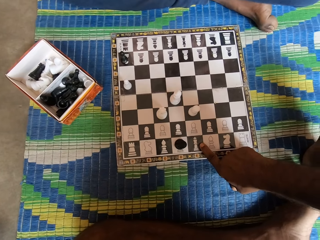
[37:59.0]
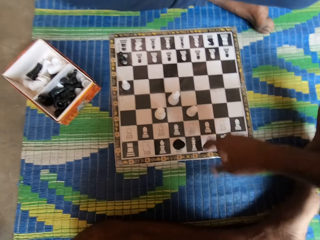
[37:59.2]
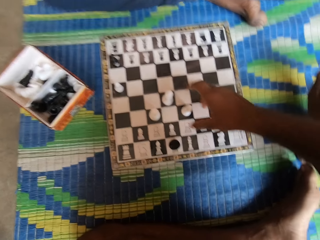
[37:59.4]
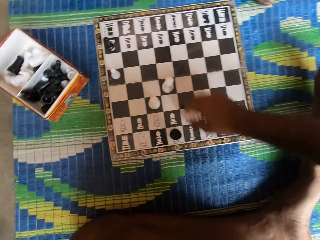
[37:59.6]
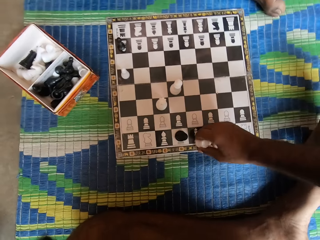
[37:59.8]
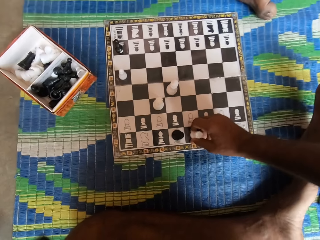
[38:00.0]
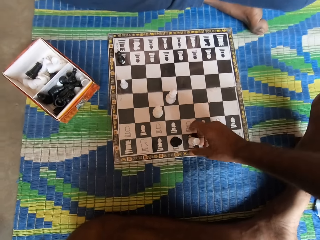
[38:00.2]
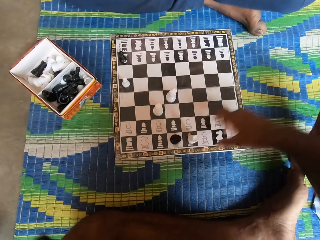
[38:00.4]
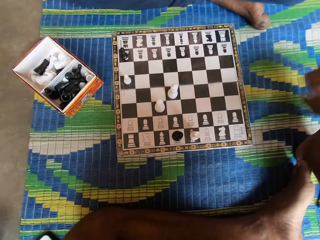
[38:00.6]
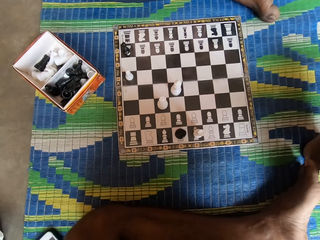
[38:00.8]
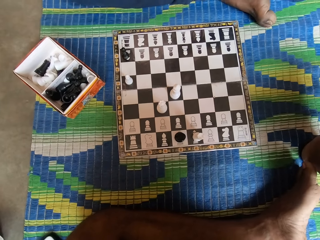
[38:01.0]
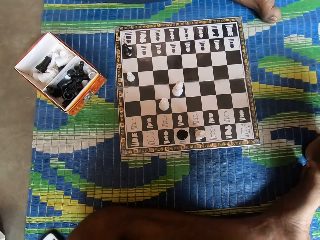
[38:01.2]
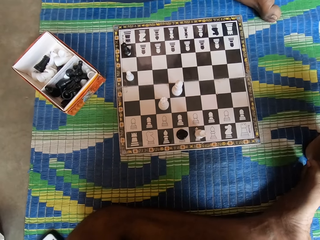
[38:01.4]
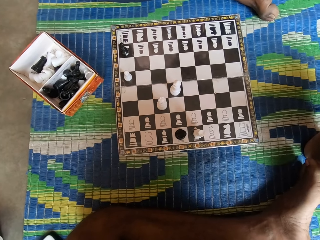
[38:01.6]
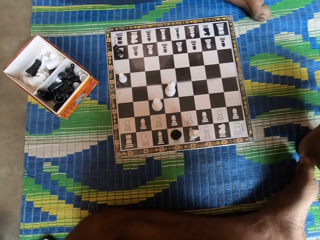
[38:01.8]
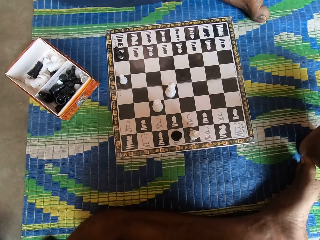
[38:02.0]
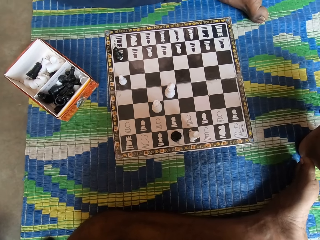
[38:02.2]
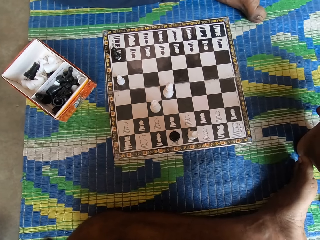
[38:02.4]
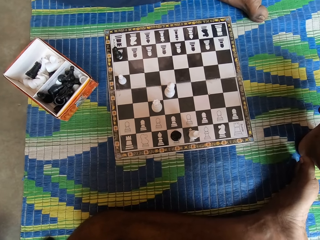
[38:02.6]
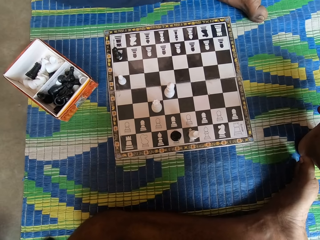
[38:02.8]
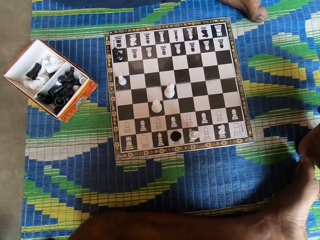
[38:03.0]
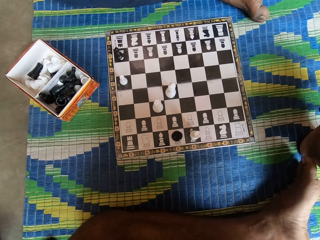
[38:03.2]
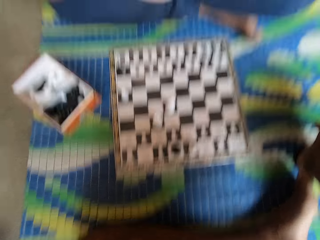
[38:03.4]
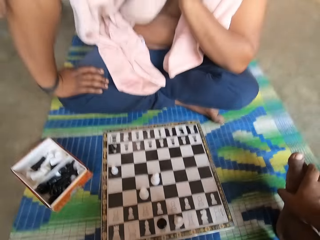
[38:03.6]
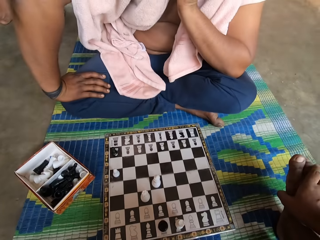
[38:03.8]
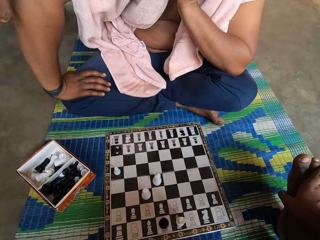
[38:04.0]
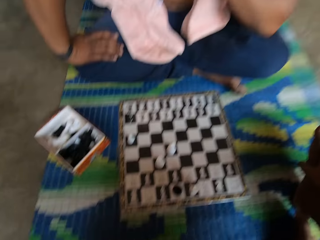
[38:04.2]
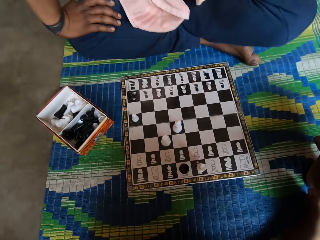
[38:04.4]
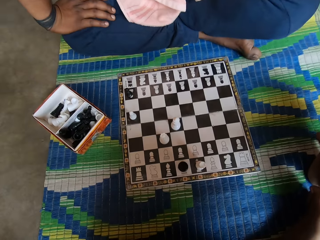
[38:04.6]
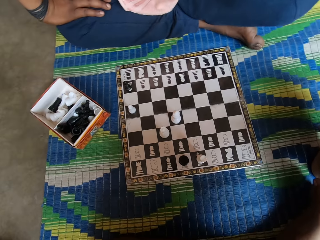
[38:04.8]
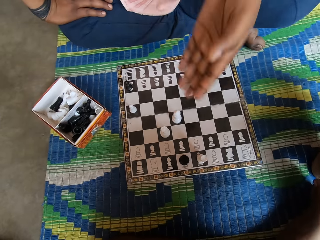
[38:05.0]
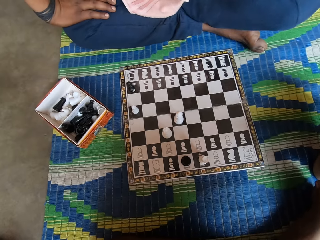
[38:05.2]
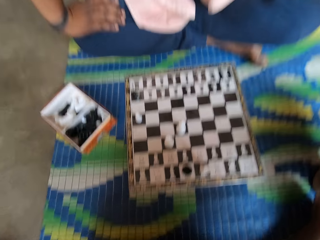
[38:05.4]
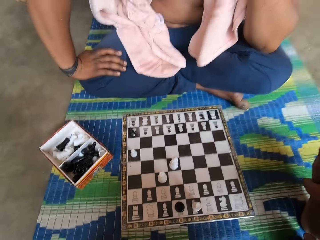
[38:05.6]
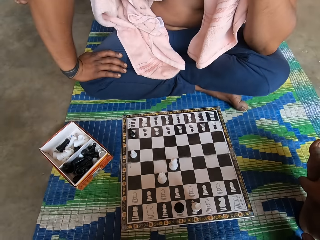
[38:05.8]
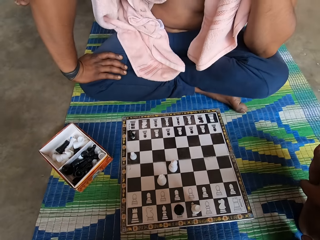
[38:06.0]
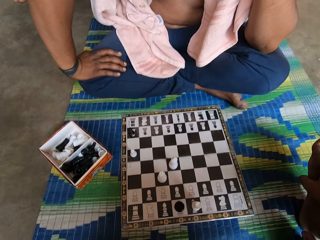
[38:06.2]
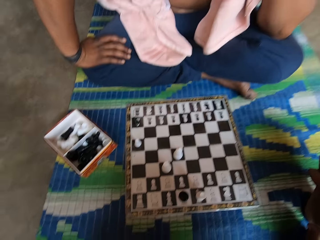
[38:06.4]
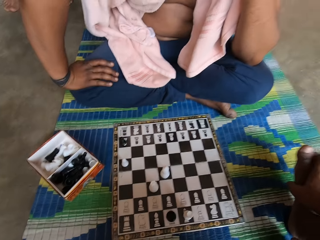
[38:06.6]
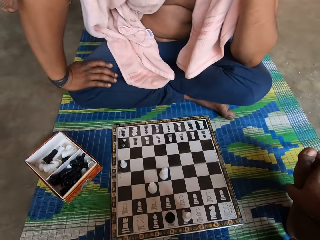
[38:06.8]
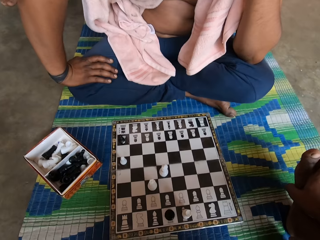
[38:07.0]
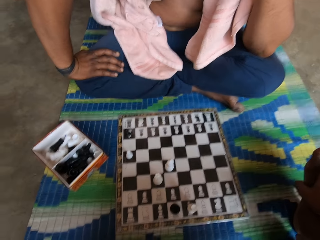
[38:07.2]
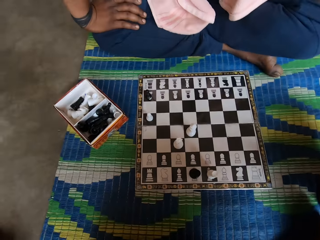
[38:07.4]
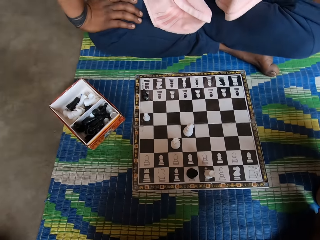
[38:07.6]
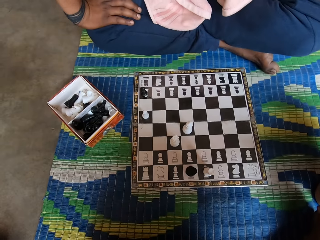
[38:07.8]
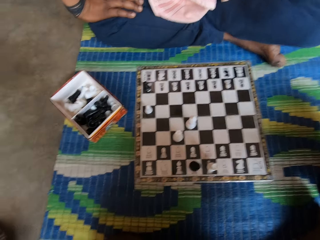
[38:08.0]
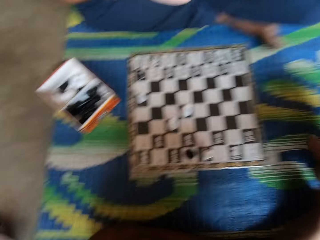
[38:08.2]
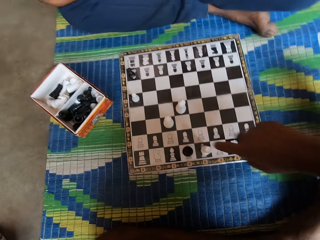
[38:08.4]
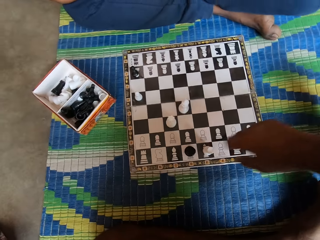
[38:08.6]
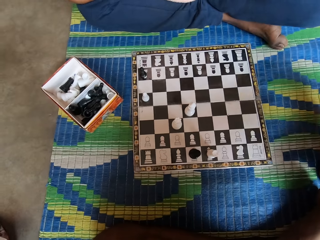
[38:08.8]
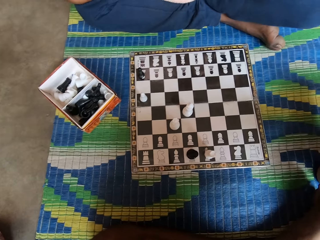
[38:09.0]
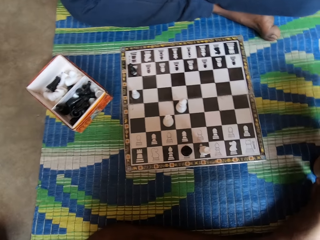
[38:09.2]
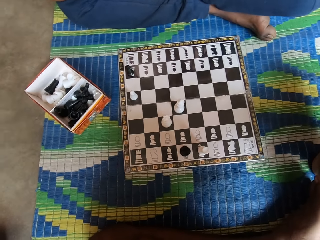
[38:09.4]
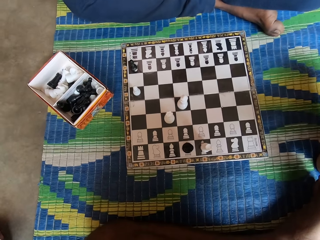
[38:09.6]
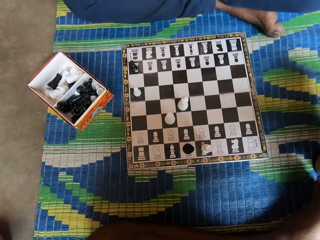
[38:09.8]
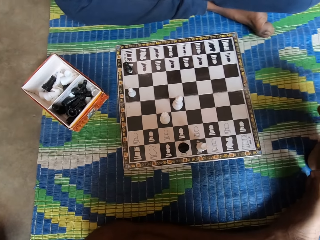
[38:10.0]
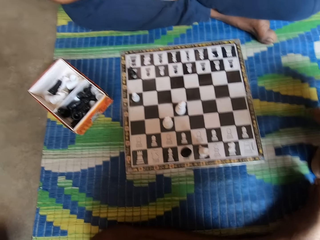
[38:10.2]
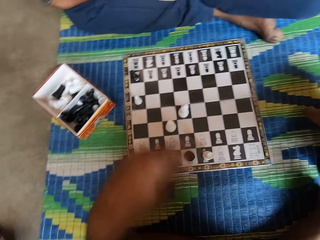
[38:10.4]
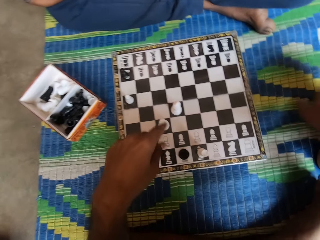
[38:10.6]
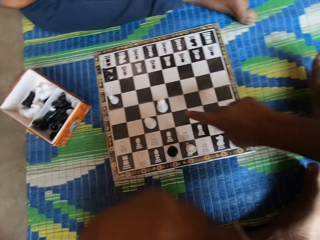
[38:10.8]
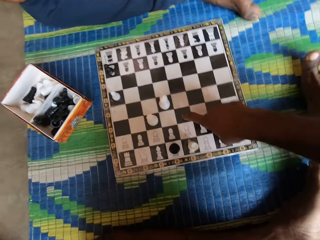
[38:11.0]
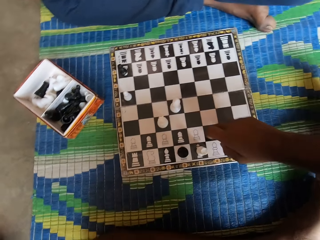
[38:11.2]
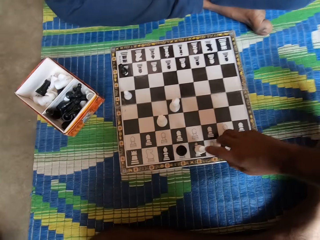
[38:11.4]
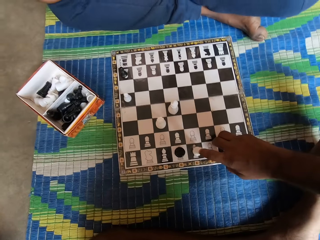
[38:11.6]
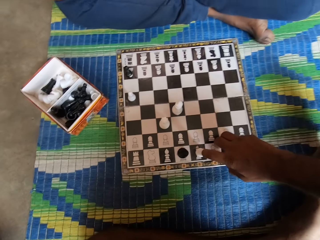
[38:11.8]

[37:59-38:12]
The camera wearer stands a white chess piece. They hold the chess piece. They unhand the chess piece. They point at the chess board. They move the finger over the chess board.

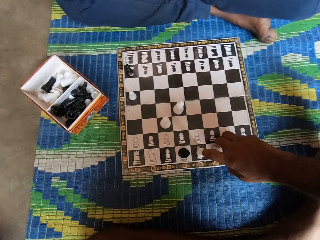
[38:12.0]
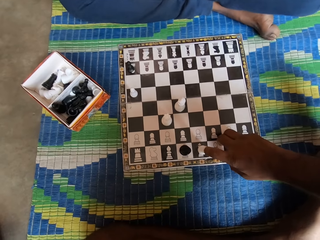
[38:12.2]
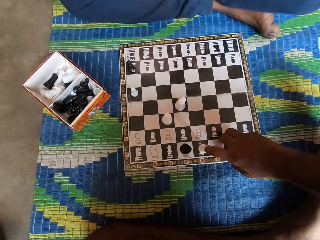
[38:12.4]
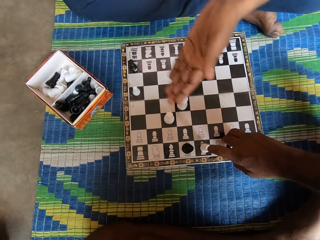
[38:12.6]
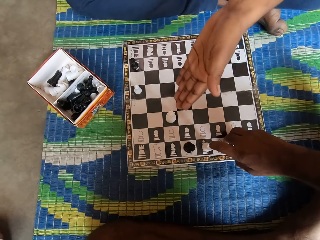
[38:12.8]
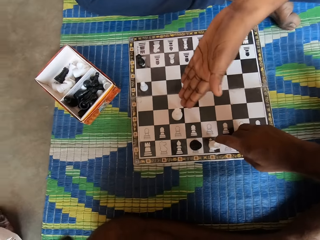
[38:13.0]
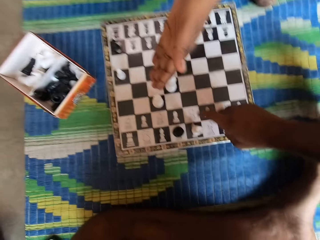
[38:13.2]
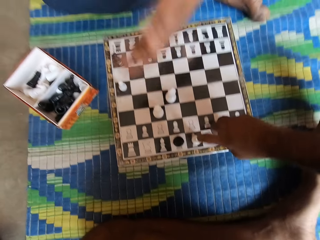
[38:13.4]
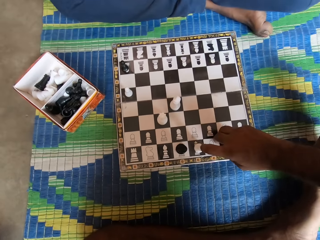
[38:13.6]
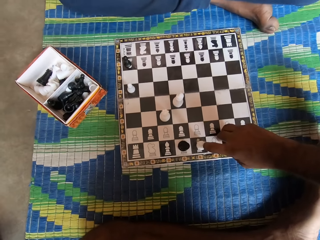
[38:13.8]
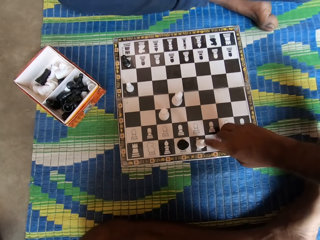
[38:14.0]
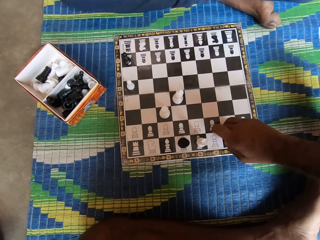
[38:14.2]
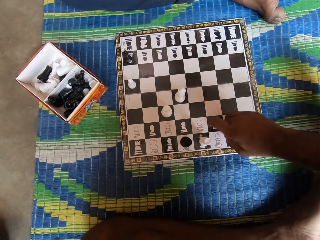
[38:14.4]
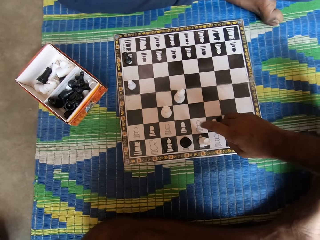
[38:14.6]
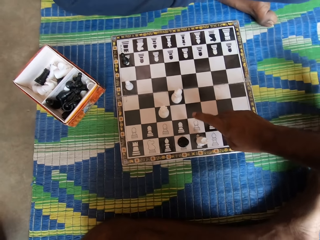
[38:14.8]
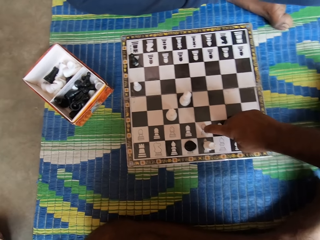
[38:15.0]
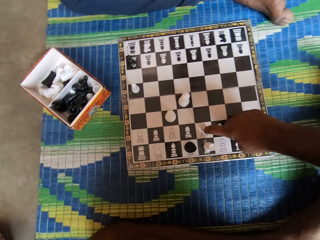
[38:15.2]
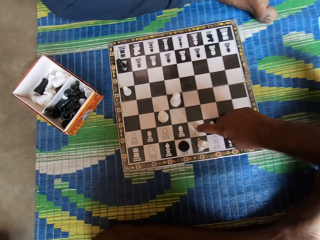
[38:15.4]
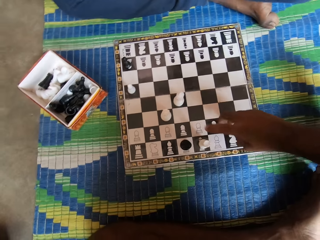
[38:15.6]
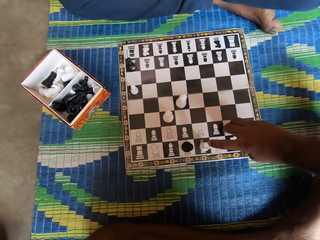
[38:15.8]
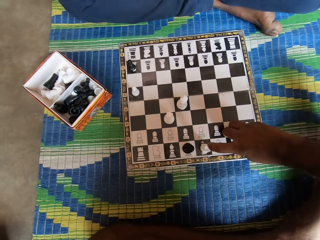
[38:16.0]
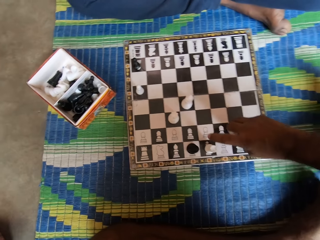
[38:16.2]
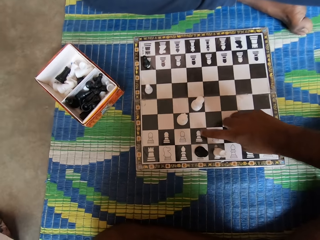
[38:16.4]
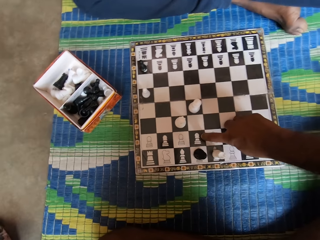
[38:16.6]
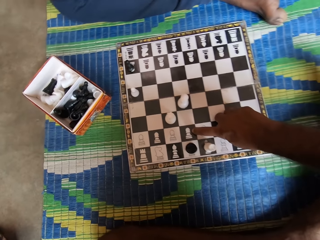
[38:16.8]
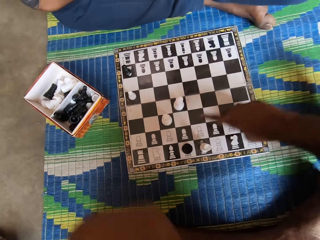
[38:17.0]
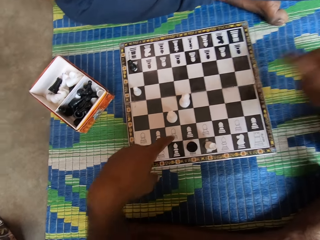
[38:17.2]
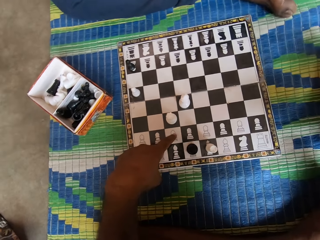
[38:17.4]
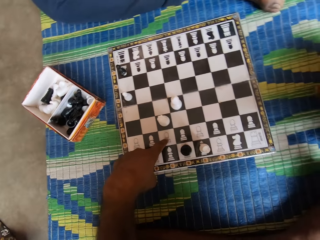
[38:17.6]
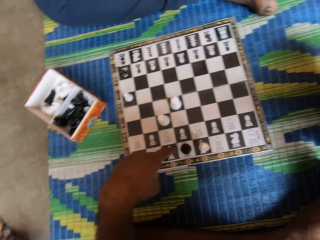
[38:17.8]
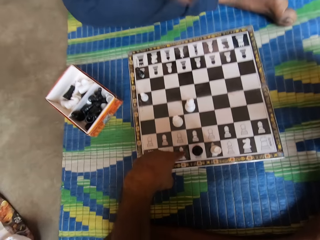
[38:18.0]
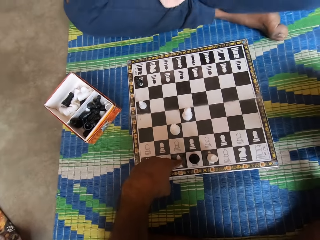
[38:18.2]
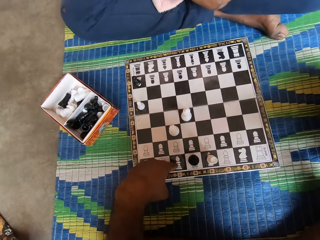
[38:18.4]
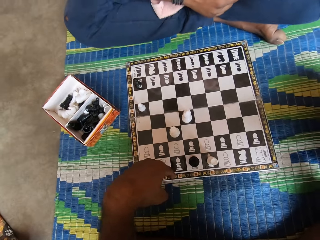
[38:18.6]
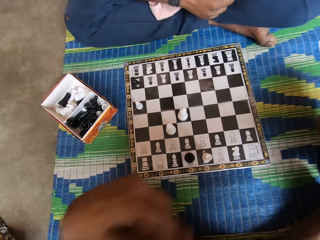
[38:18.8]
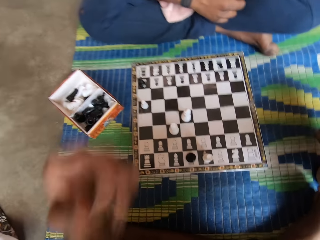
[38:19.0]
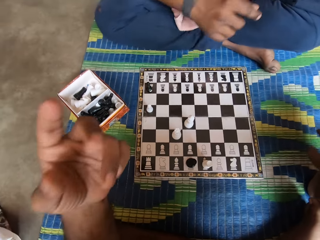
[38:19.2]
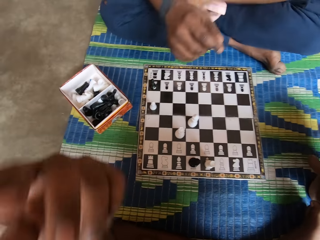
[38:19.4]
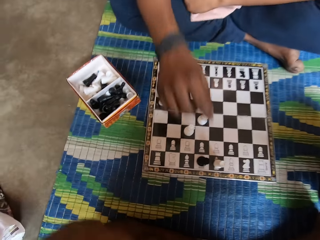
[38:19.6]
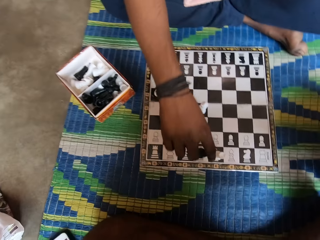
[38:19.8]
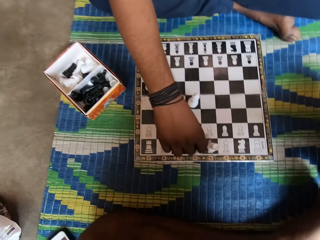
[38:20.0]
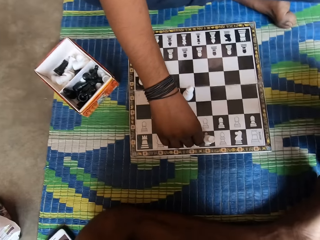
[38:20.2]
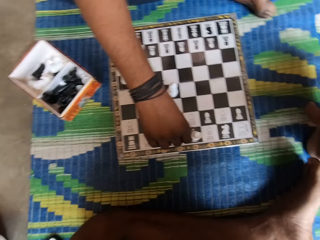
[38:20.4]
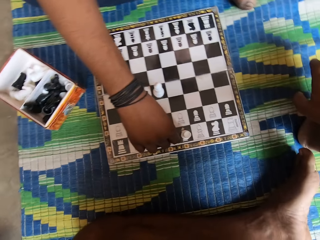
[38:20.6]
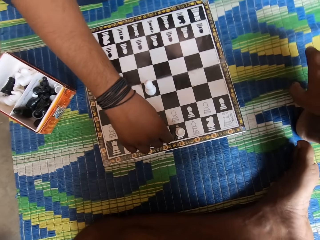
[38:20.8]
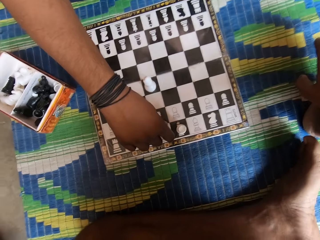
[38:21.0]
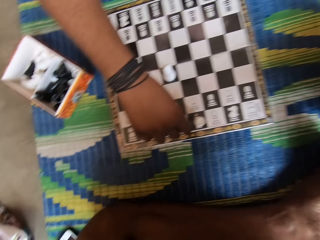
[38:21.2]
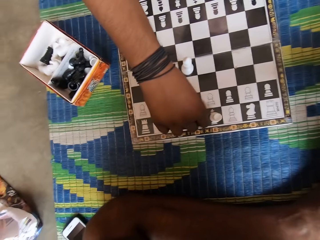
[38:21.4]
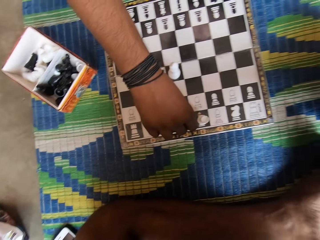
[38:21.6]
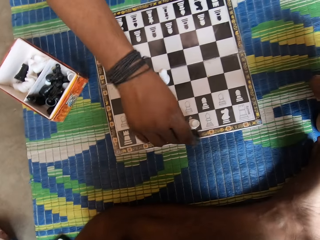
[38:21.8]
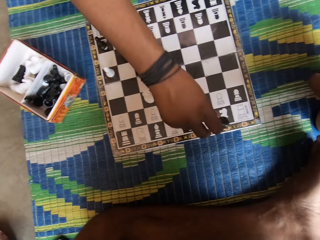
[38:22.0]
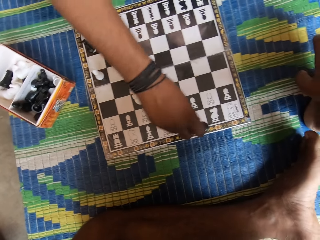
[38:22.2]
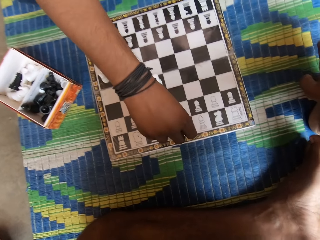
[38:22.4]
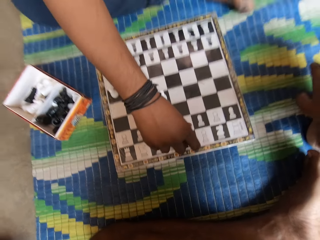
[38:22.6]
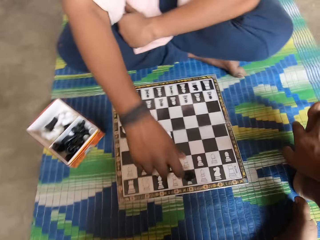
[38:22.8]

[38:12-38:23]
A man moves the hand over the chess board. The camera wearer moves the finger over the chess board. The man holds a chess piece. The man moves the black chess piece and a white piece.
